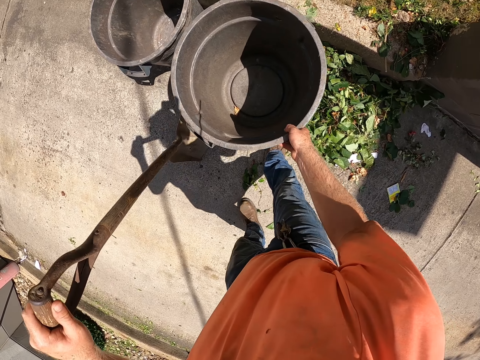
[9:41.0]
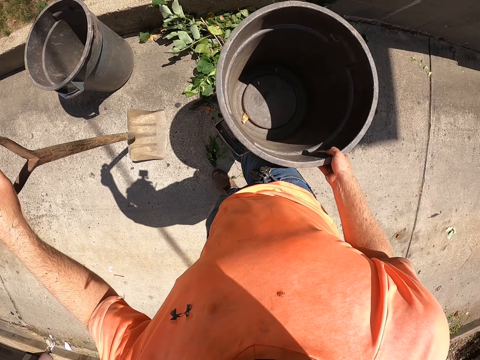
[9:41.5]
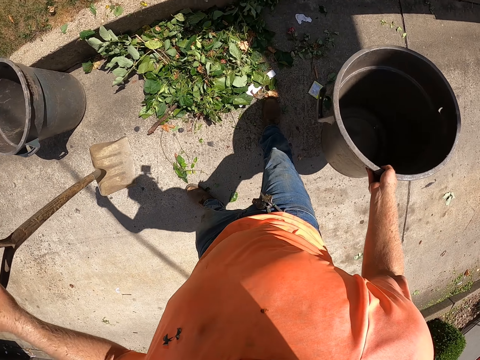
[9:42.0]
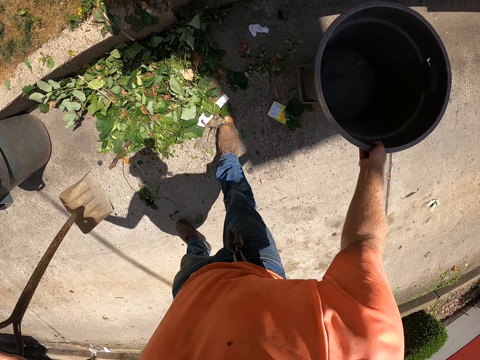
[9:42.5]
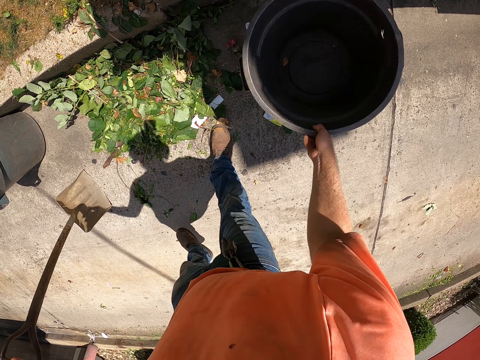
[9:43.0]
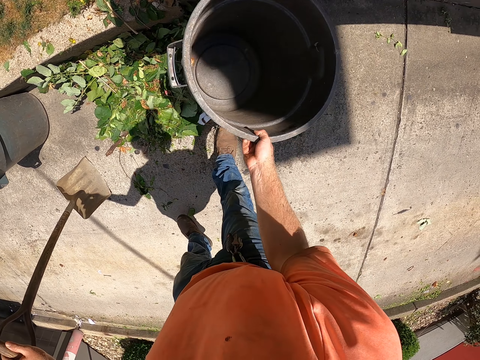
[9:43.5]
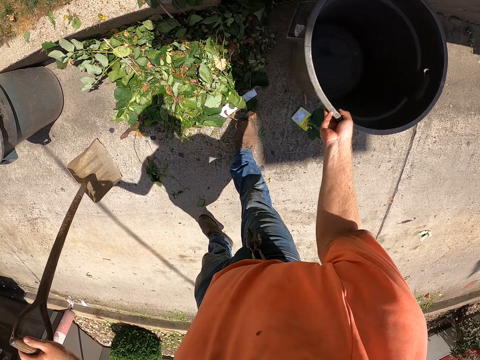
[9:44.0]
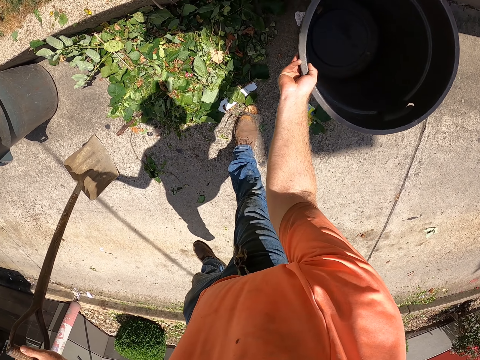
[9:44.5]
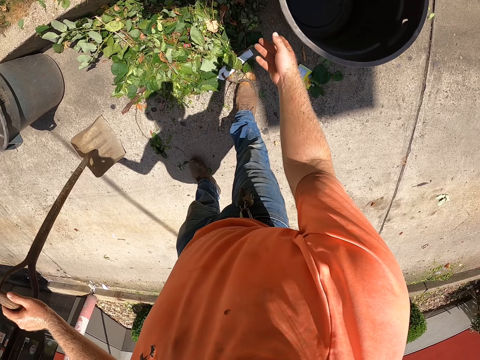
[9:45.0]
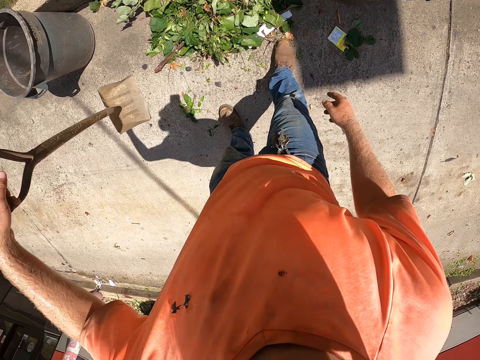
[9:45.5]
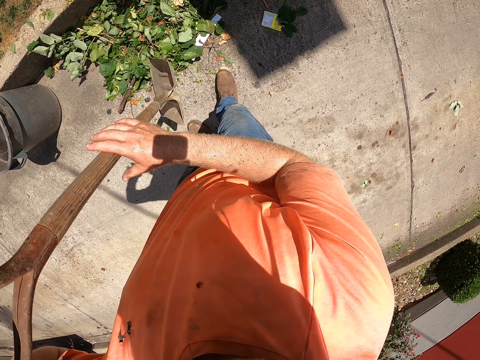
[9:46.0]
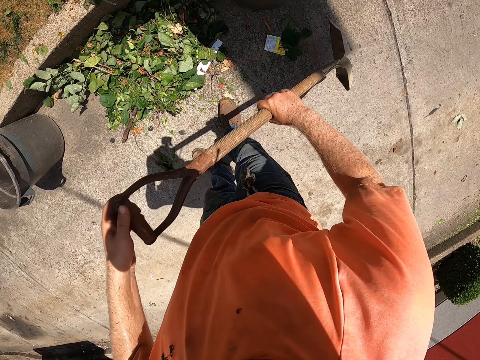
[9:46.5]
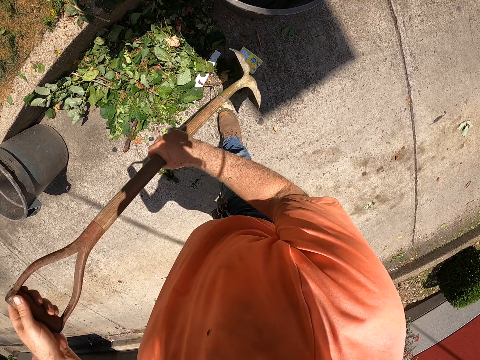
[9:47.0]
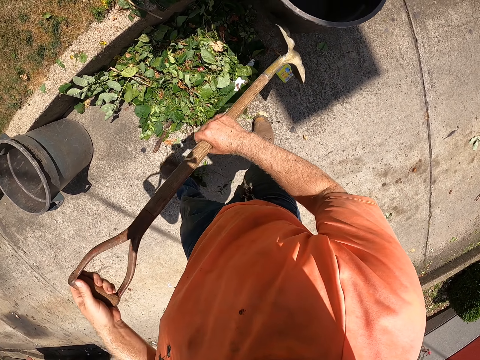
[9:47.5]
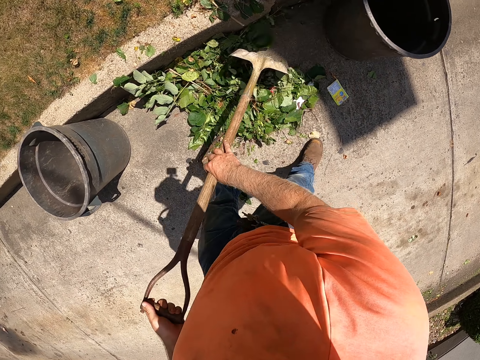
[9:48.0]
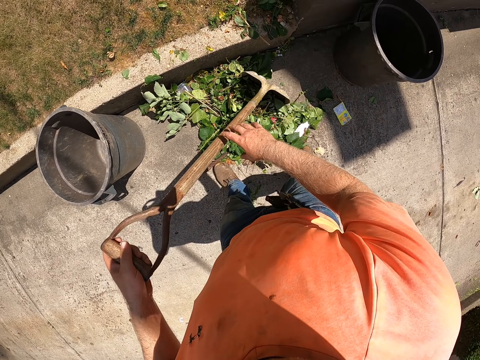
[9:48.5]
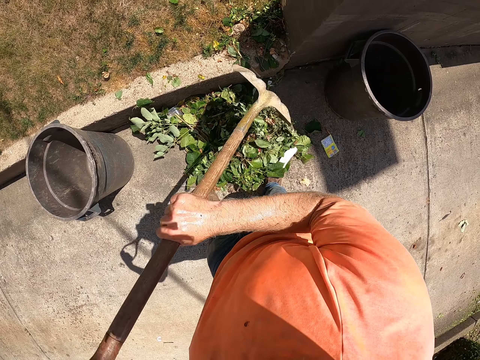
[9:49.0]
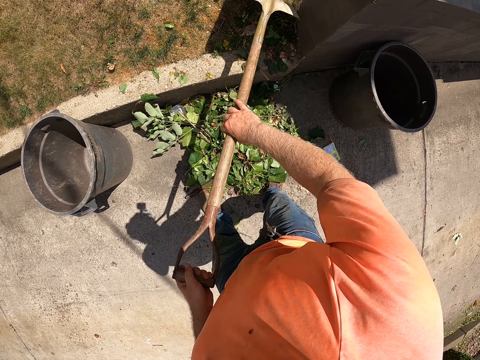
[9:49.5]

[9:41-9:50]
The camera wearer picks up the trashcan or dustbin on the ground with his right hand. He looks around. He drops the trashcan in his right hand on the ground. He moves the leaves with the dustbin. He moves the trashcan on the ground with his right hand. He holds the shovel with both hands. He gathers the leaves and dirt on the ground with the shovel in both hands.

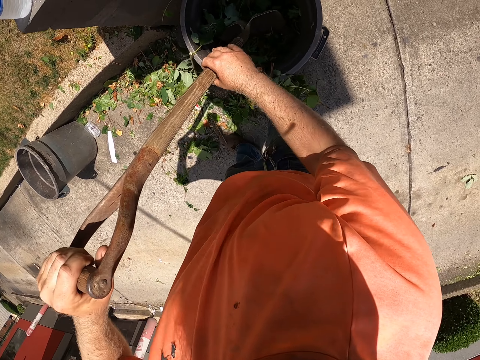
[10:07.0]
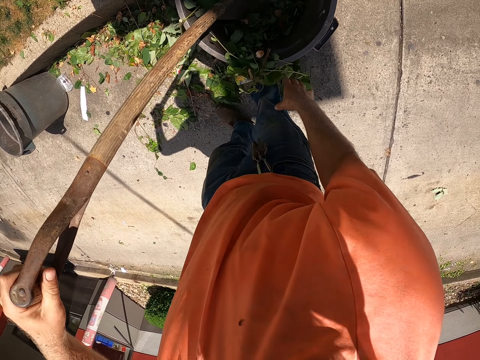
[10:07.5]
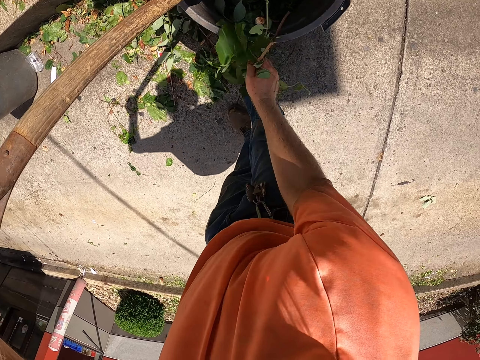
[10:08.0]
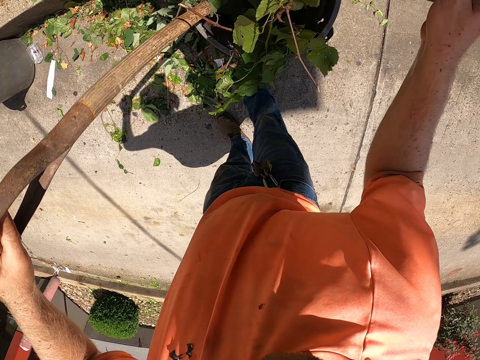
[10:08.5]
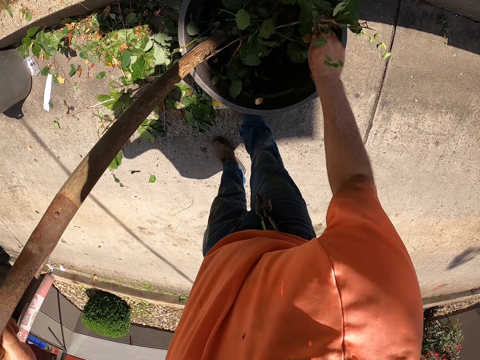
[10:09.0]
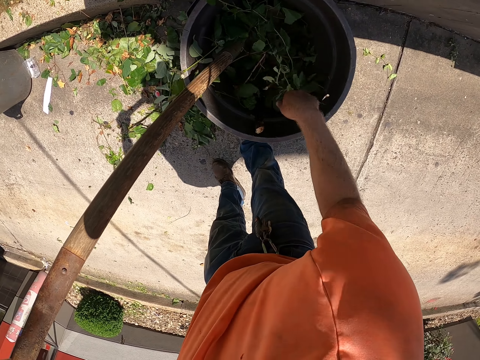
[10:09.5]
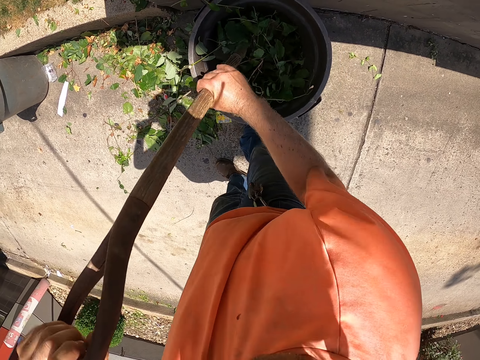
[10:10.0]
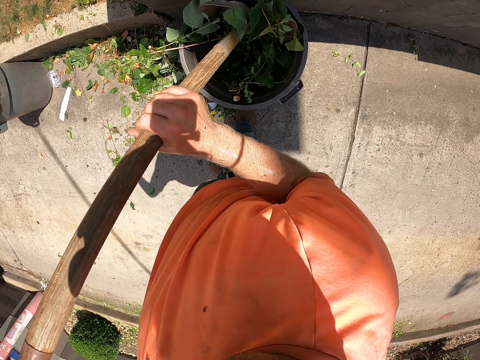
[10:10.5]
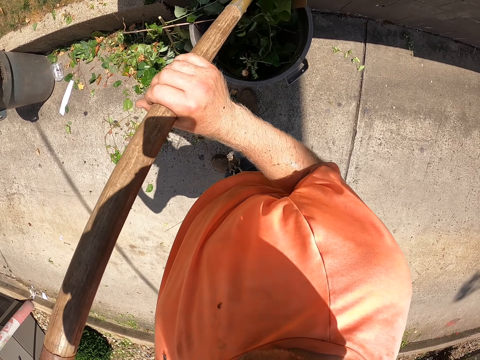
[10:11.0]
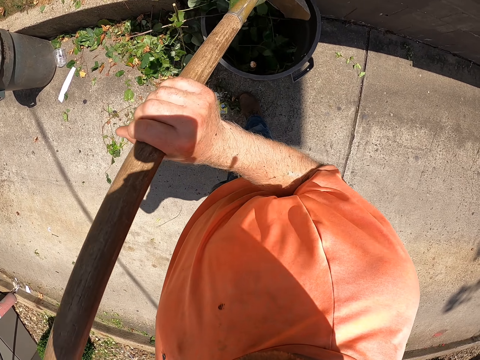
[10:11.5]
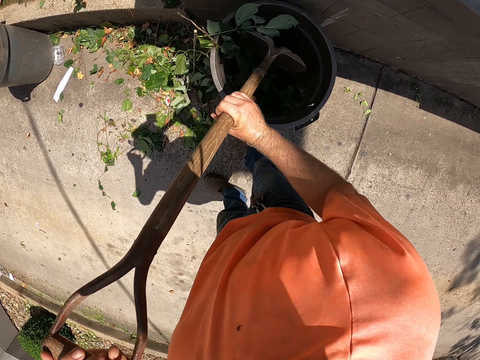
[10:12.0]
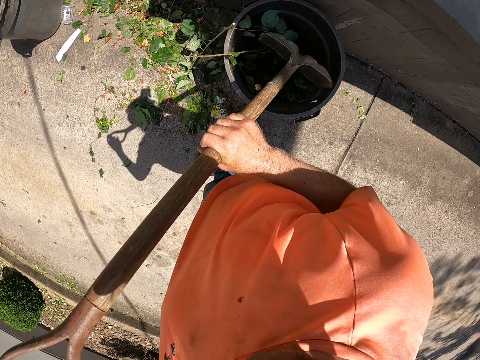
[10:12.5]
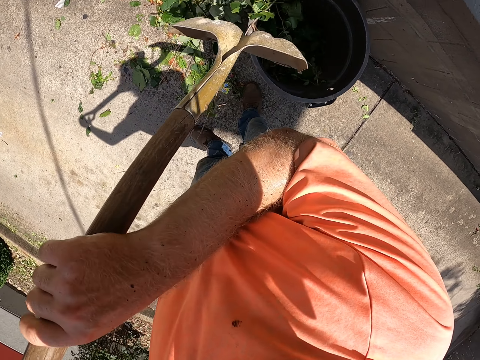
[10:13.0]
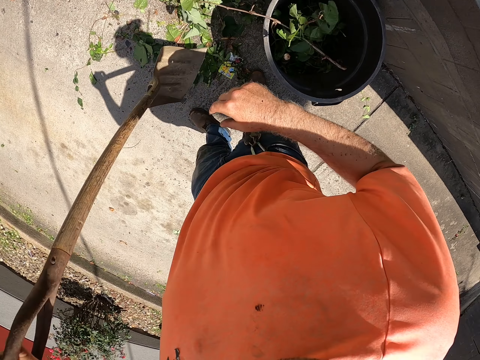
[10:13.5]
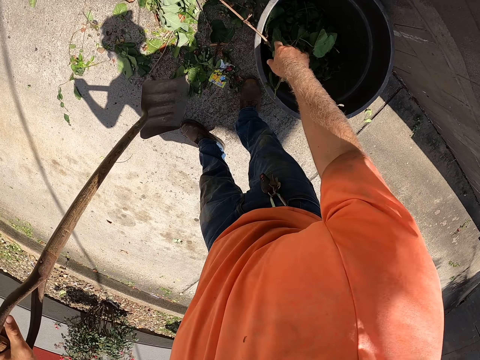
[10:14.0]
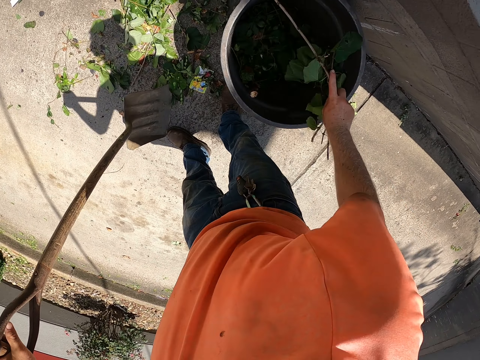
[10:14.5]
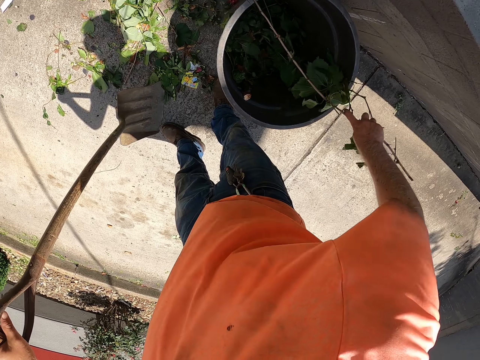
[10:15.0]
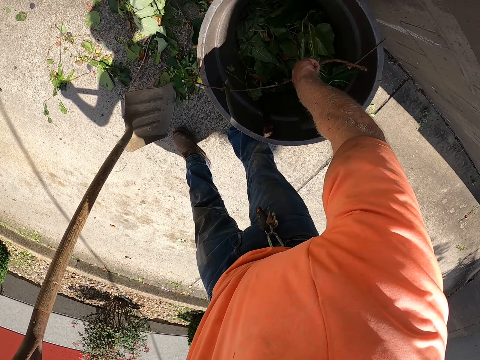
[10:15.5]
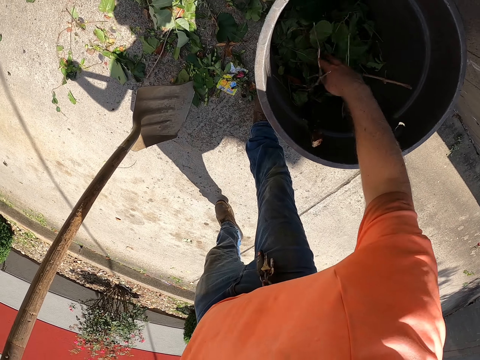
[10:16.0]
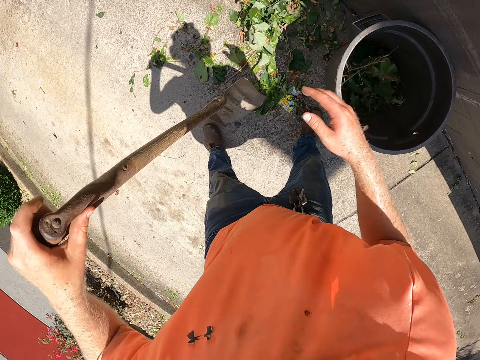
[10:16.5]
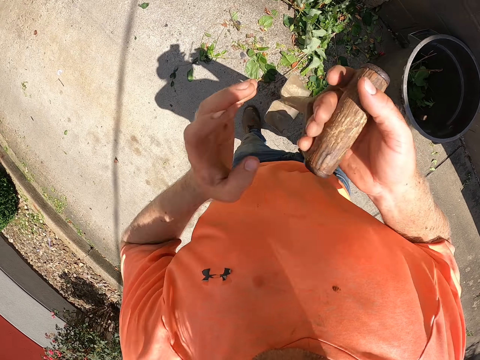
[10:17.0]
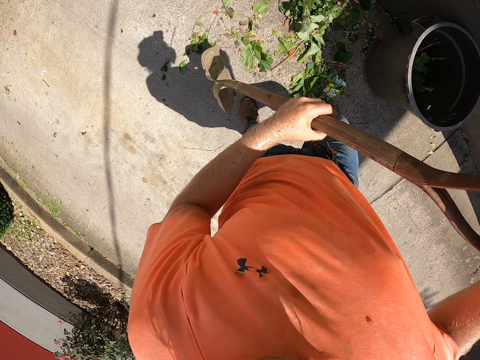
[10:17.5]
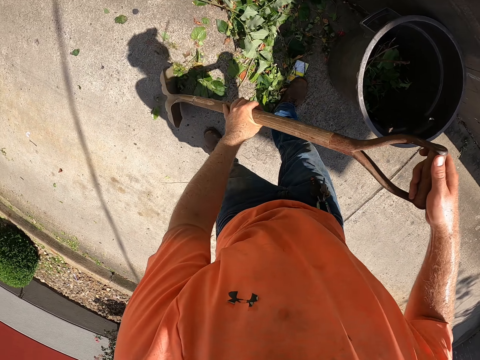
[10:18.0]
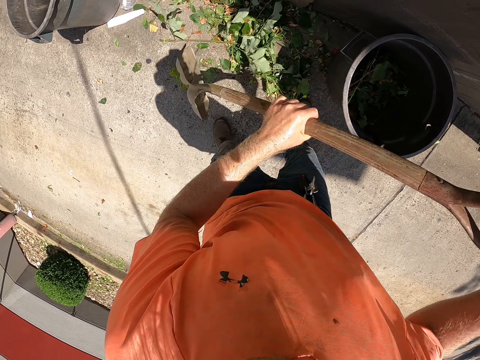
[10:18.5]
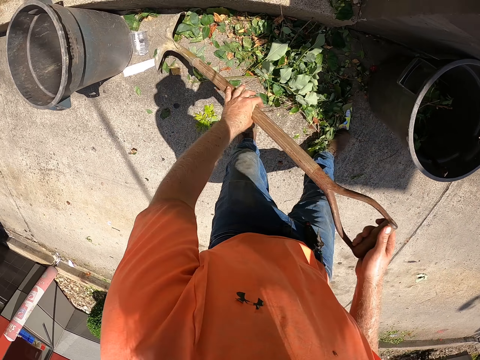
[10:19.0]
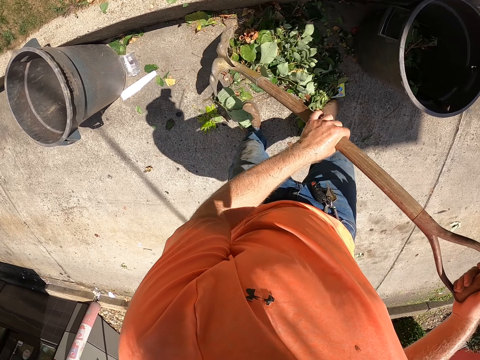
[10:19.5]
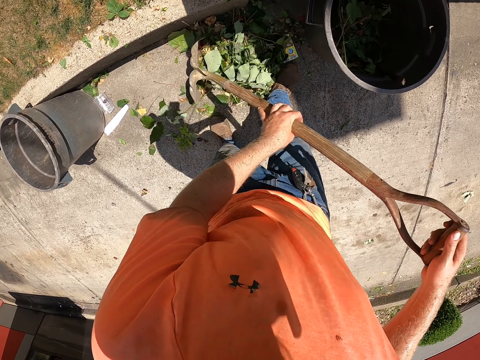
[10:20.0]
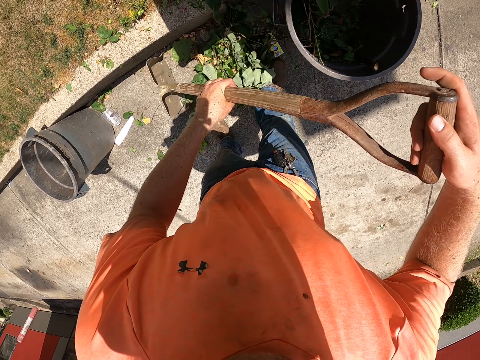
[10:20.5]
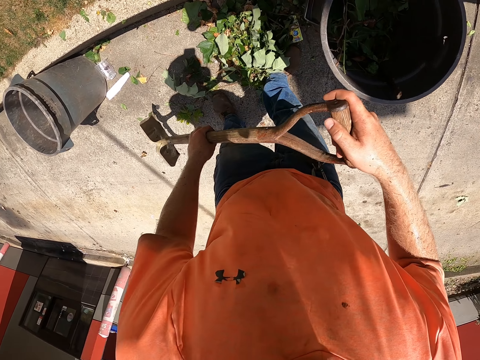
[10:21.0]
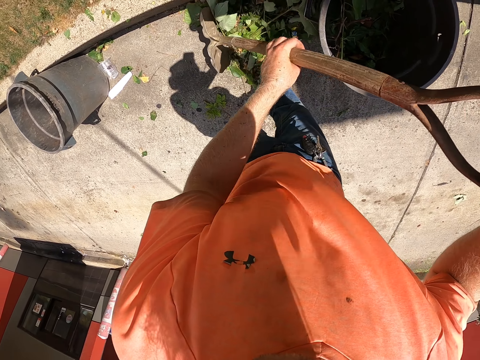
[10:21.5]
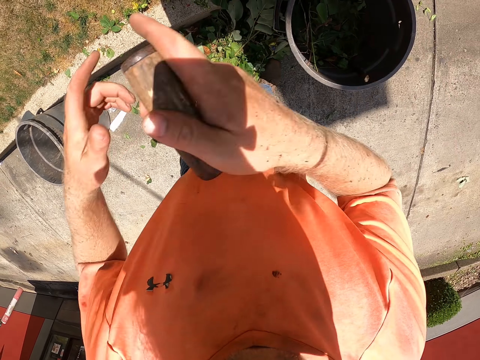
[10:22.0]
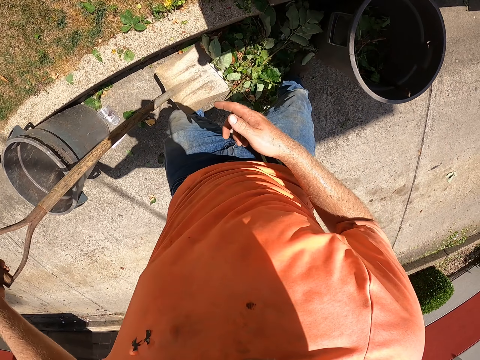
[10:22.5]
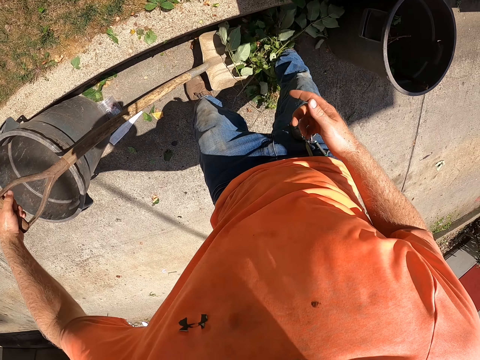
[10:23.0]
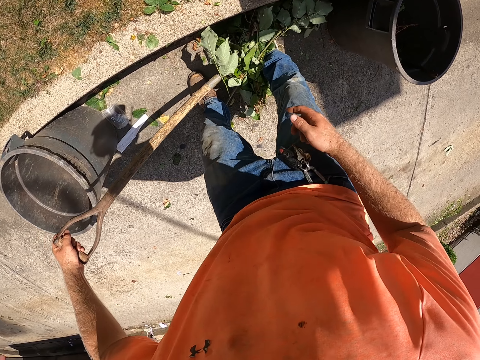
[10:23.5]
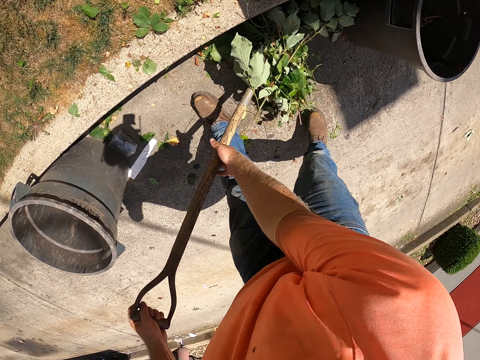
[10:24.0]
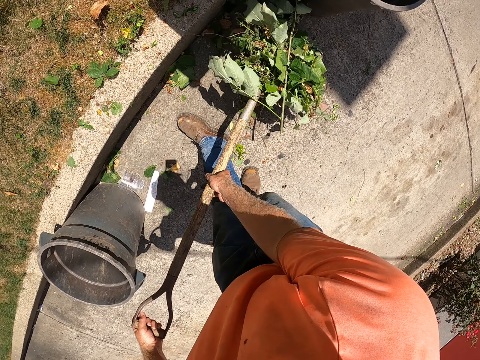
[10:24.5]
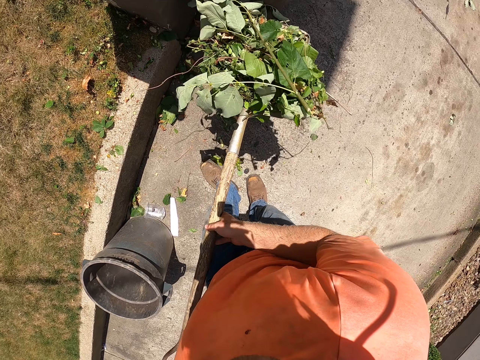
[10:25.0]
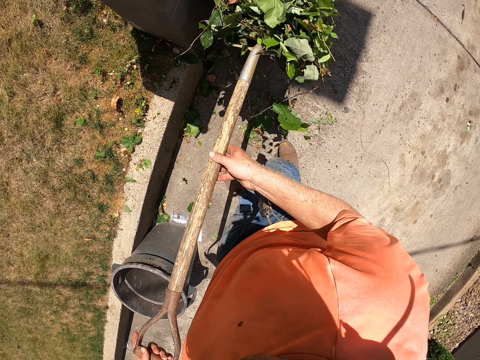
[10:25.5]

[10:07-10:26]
The camera wearer holds the shovel with his left hand. He puts leaves in the trashcan or dustbin with his right hand. He picks the leaves with the hand. He holds the shovel with both hands. He pushes the leaves and dirt in the trashcan with the shovel in both hands. He holds the shovel with his left hand. He pulls a twig or stick from the trashcan with his right hand. He squeezes the stick in the dustbin. He holds the shovel with both hands. He gathers the leaves and dirt on the ground with the shovel in both hands. He holds the shovel with his left hand. He packs the leaves and dirt in the shovel in his left hand with his right foot. He holds the shovel with both hands. He lifts the leaves and dirt from the ground with the shovel in both hands.
